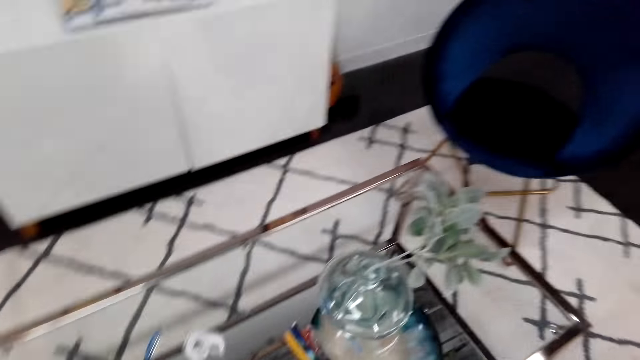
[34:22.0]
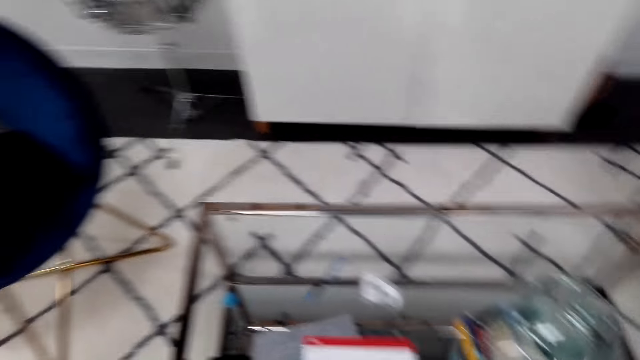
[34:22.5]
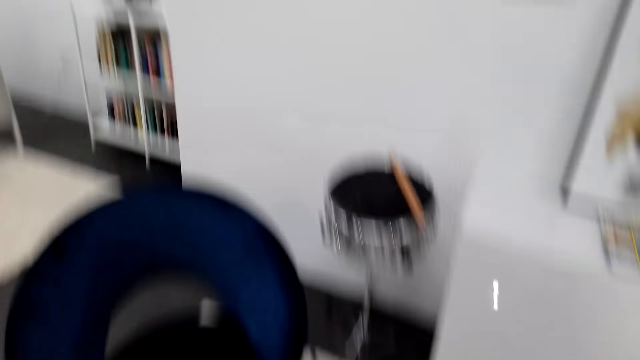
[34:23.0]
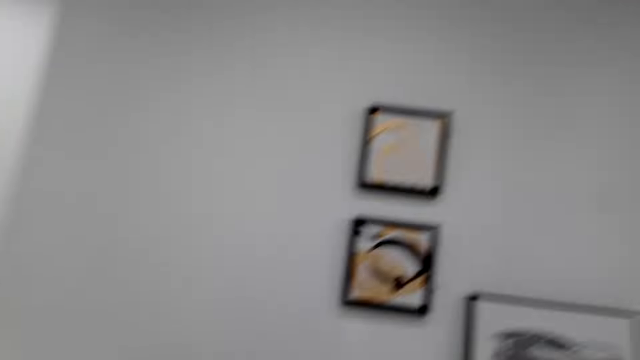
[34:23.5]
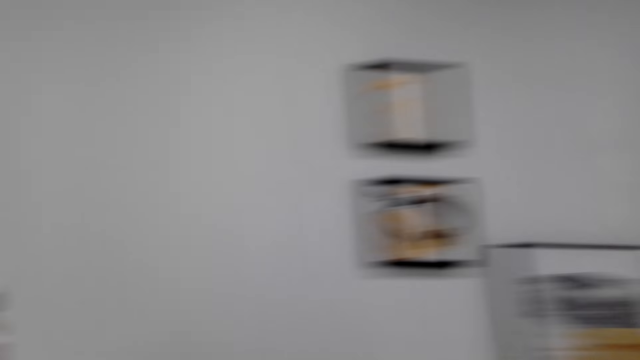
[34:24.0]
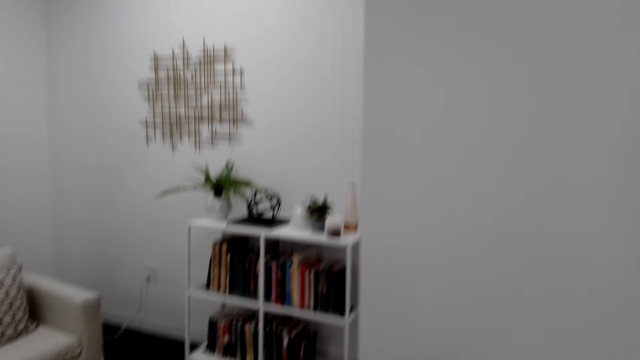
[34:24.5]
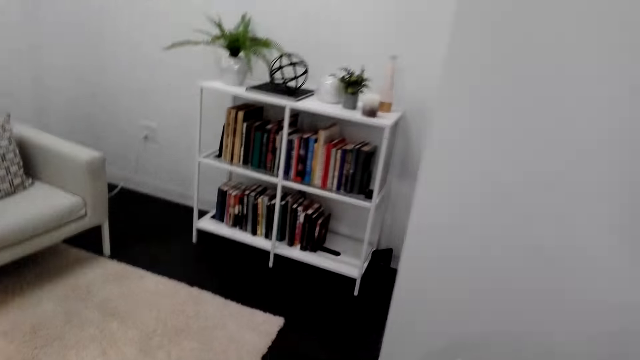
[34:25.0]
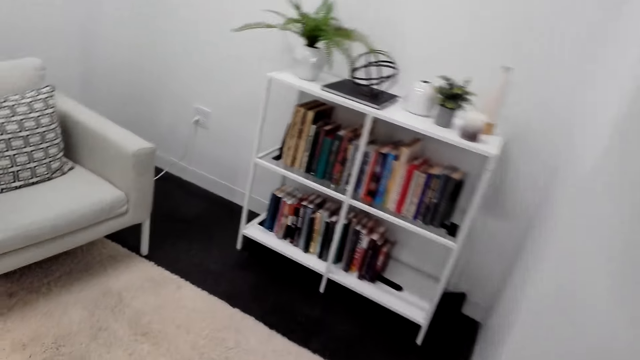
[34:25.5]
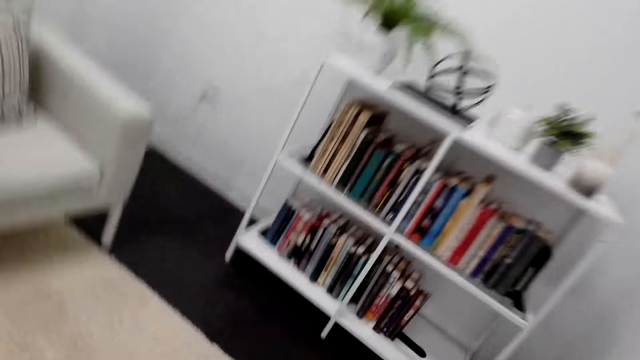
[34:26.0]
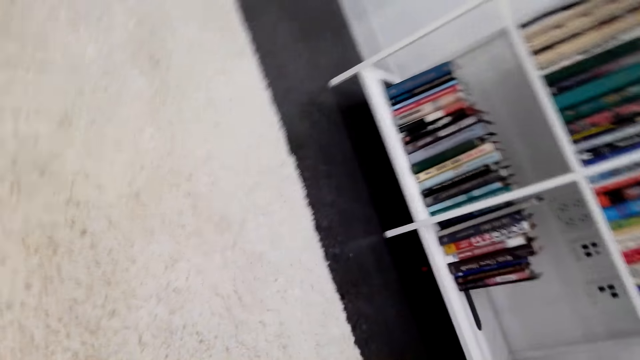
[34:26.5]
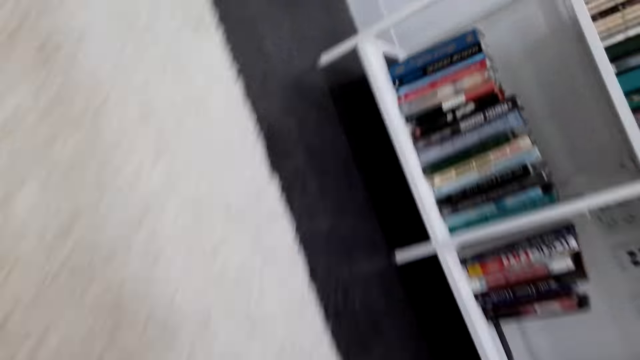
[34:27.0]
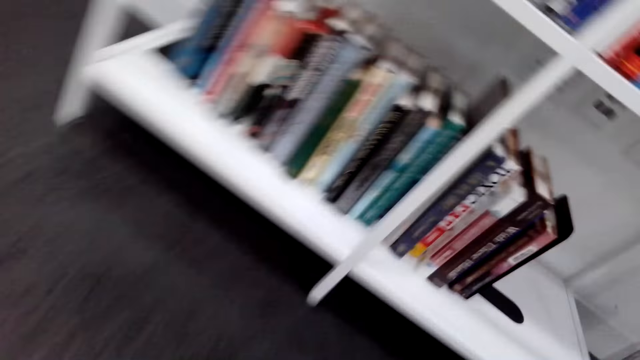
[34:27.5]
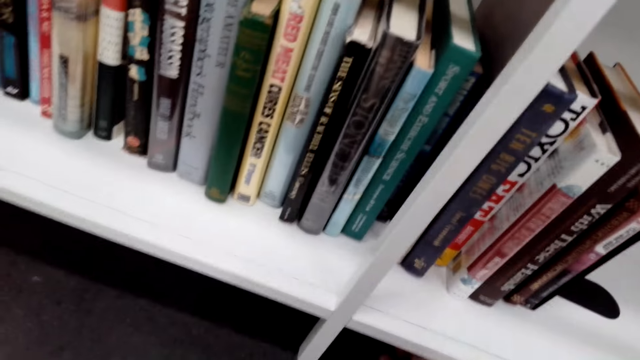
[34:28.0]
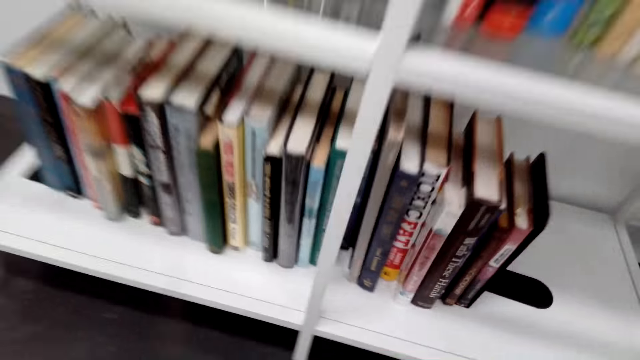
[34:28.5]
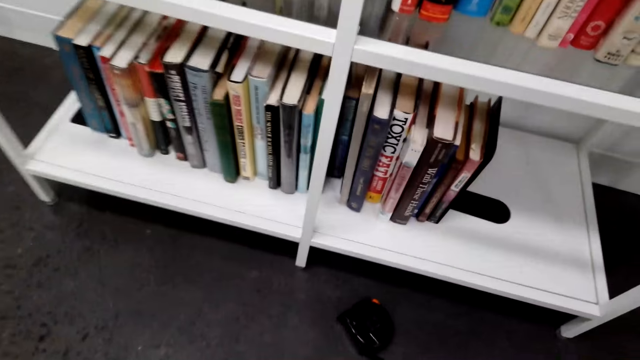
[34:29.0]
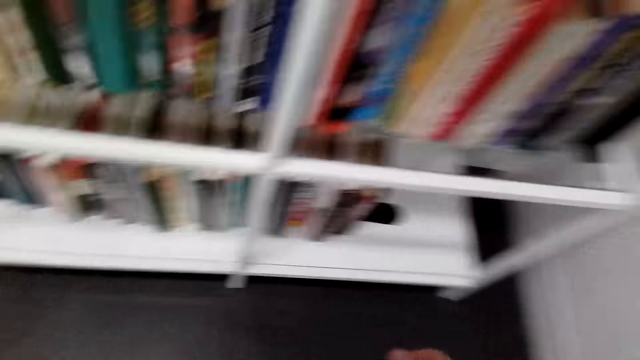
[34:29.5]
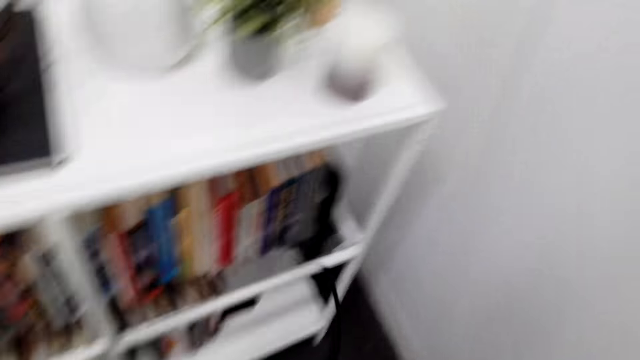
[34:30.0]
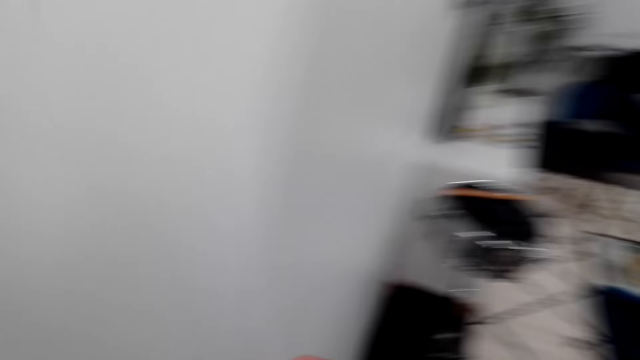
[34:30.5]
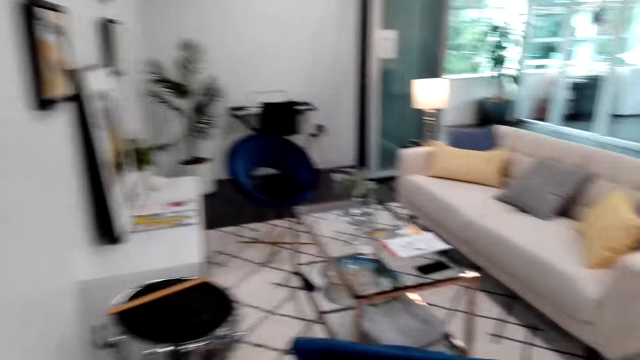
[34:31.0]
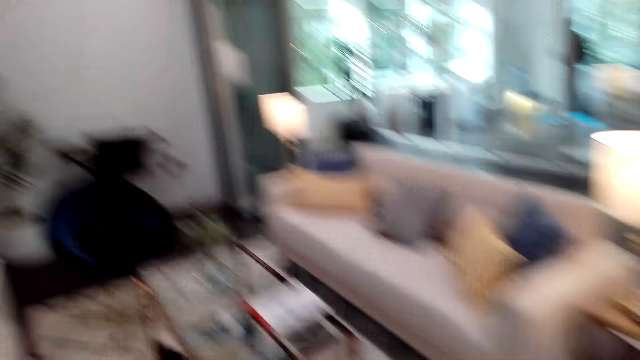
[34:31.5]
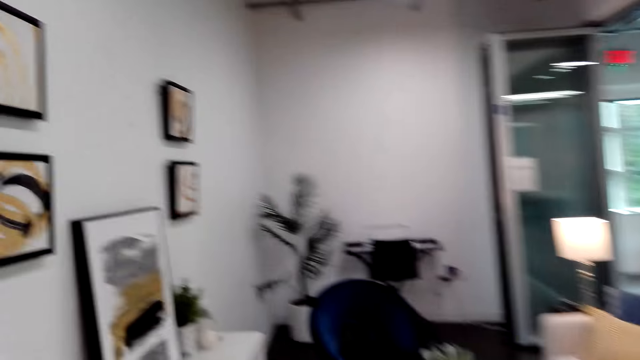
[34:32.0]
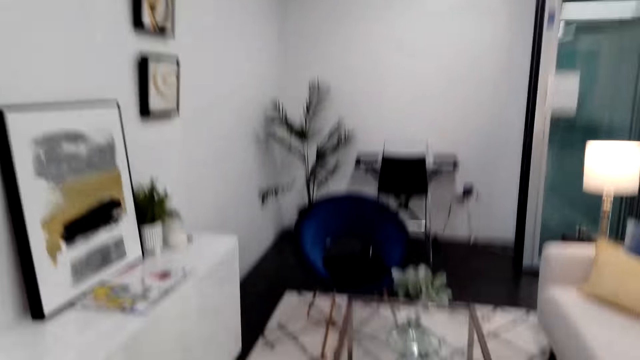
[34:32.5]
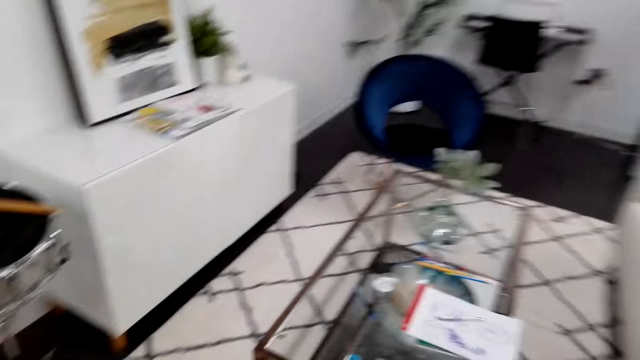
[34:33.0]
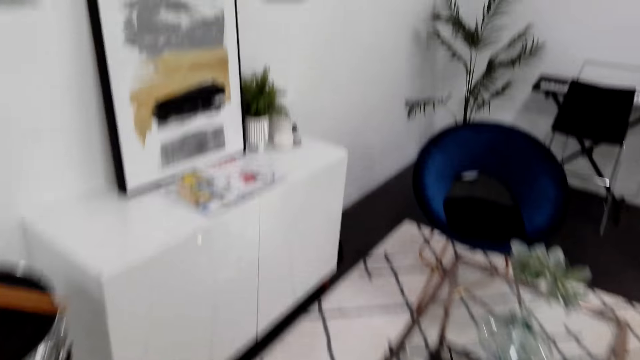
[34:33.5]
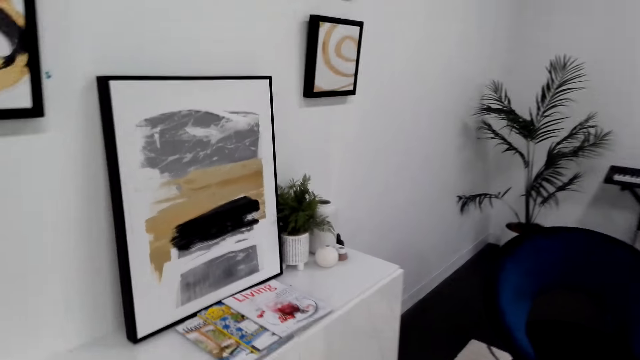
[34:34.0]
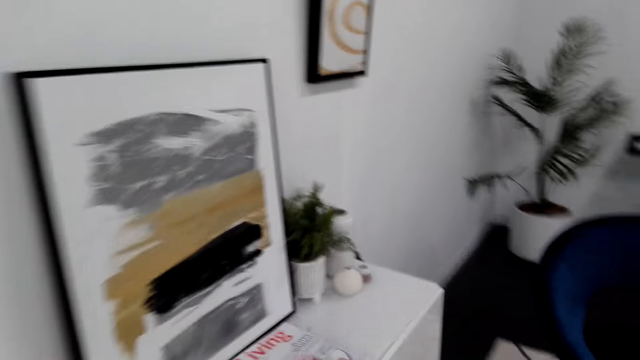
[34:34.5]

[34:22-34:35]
The camera wearer looks around and walks around. They pick a tape measure under the shelf. They dialogue with a woman. They stand up, turn around, and walk around.

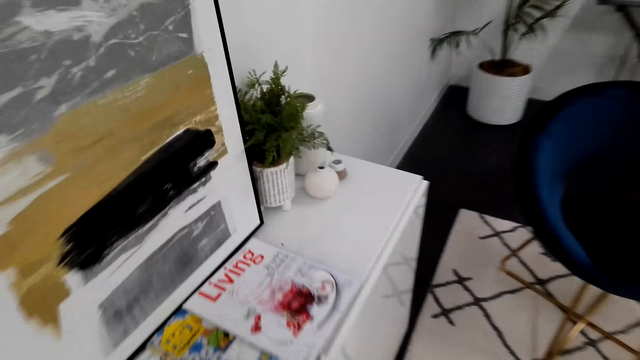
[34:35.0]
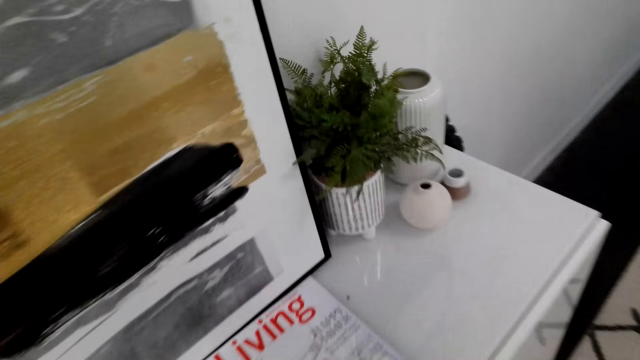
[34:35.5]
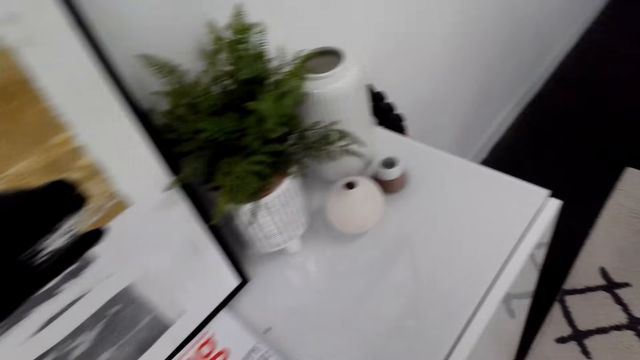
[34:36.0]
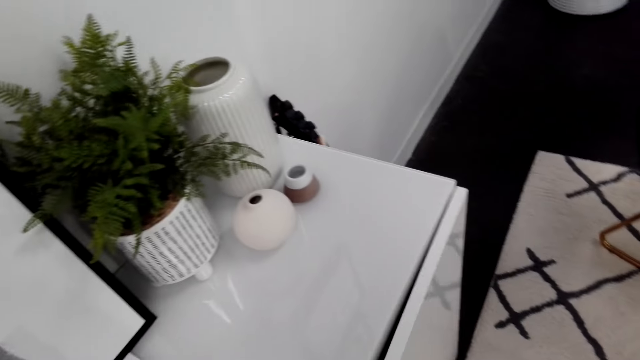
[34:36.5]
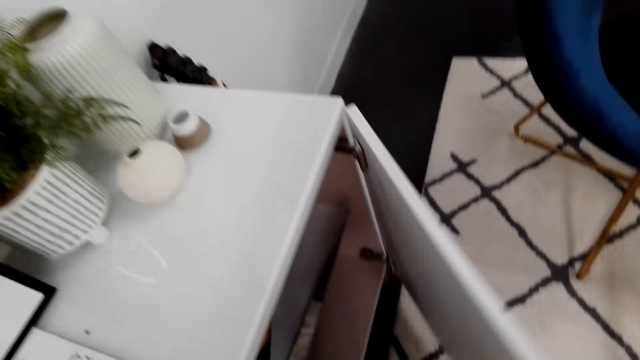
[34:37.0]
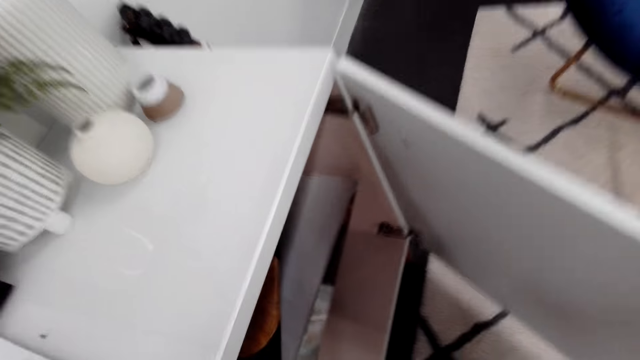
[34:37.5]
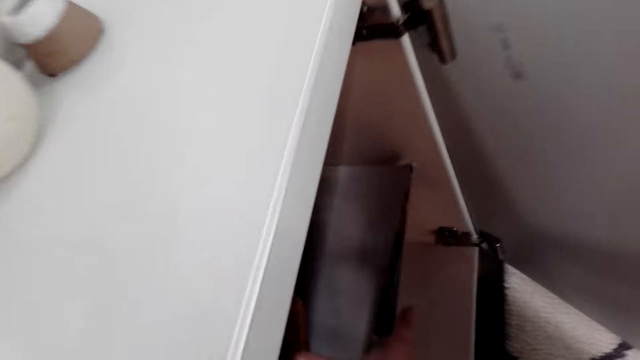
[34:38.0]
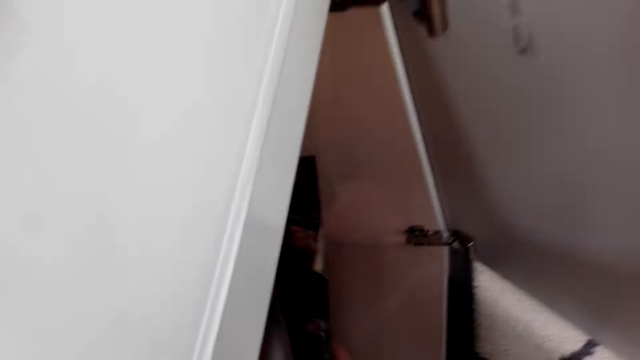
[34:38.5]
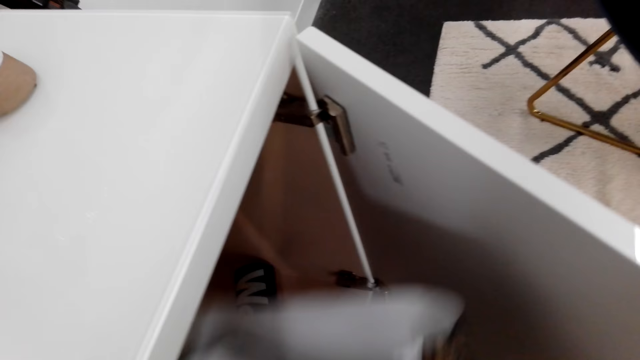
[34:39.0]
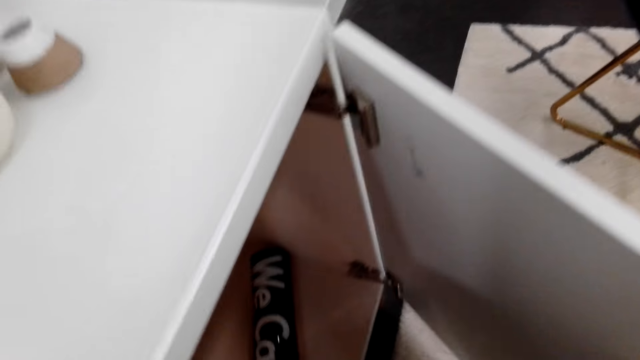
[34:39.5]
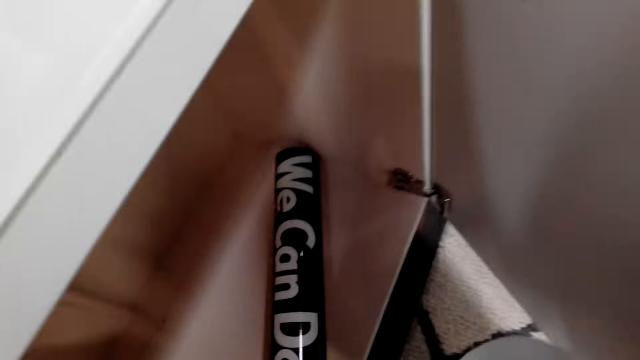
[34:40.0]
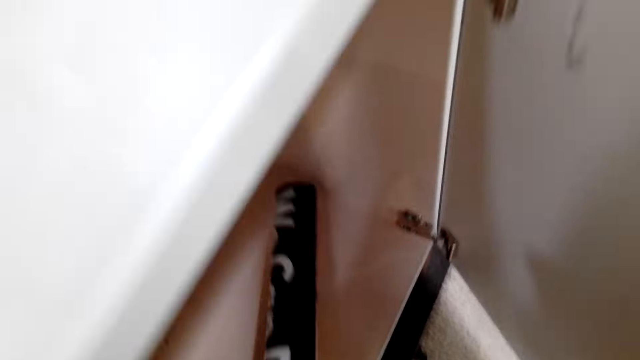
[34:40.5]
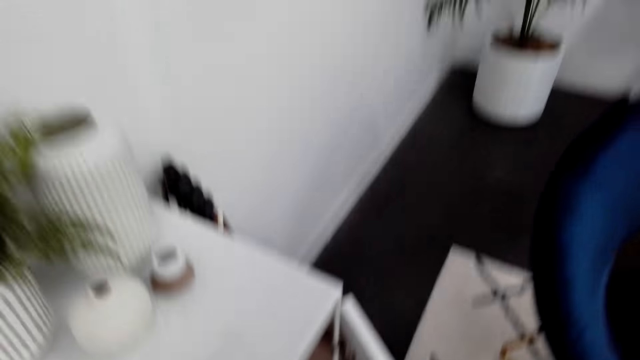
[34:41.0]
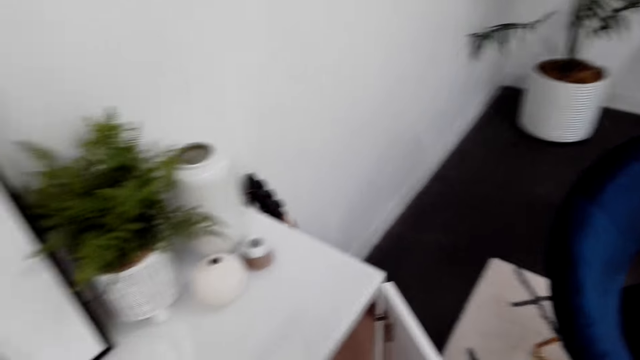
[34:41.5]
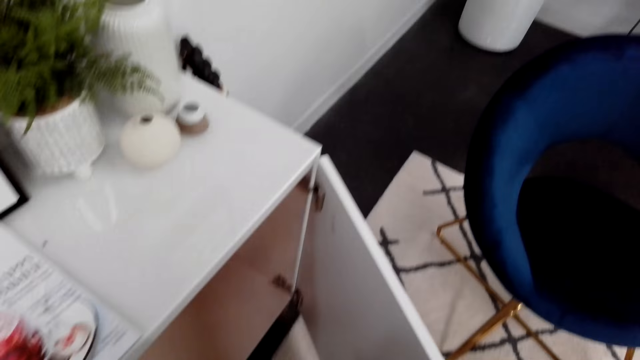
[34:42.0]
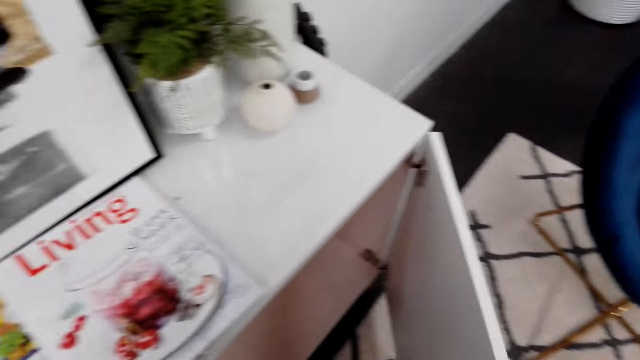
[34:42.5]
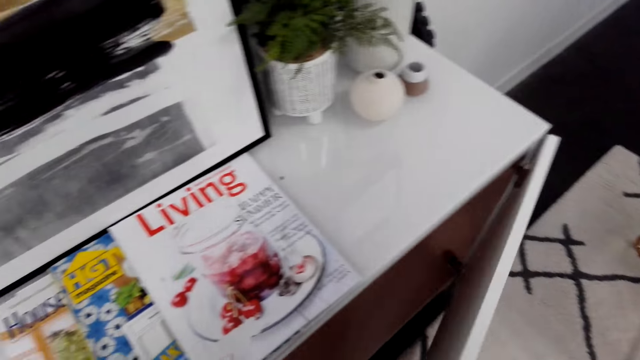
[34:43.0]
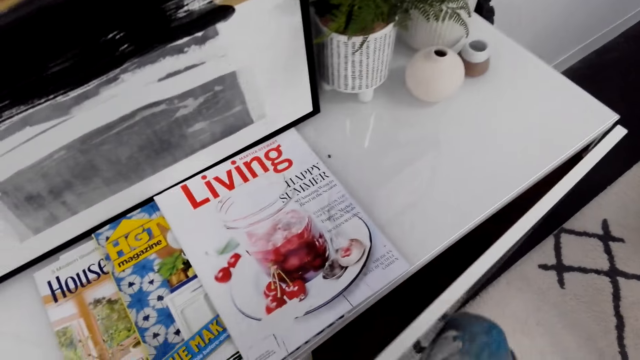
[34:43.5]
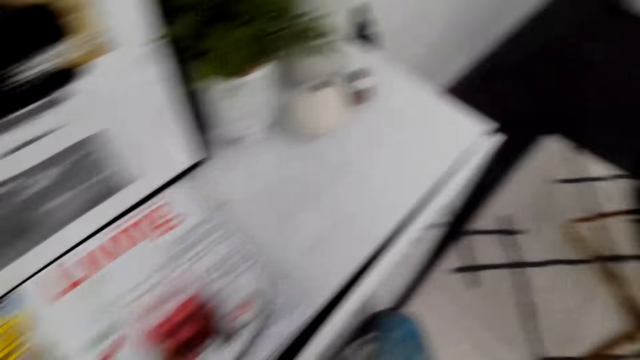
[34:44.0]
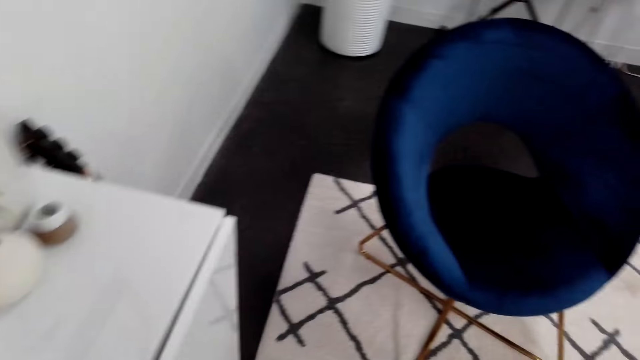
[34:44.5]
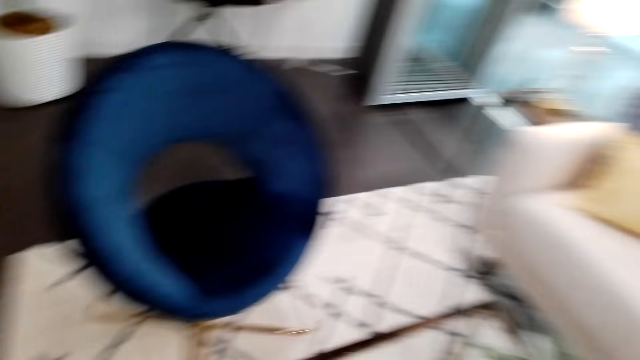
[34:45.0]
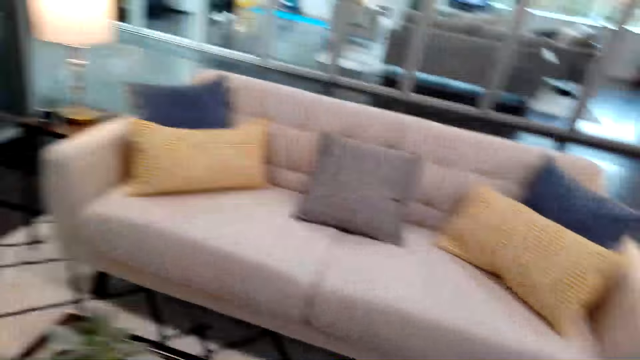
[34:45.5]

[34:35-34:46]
The camera wearer opens a cabinet door. They pick a canvas in the cabinet. They look around. They dialogue with a woman. They close the cabinet door and walk around.
